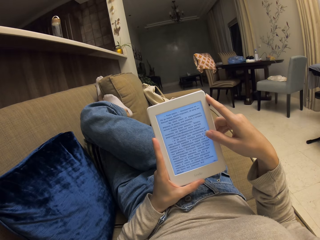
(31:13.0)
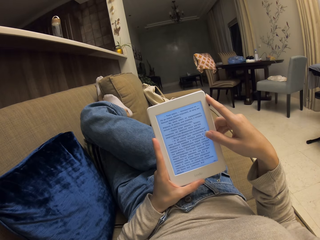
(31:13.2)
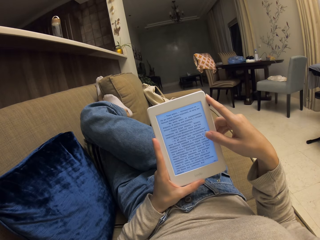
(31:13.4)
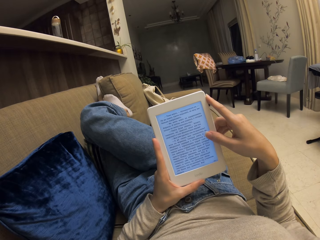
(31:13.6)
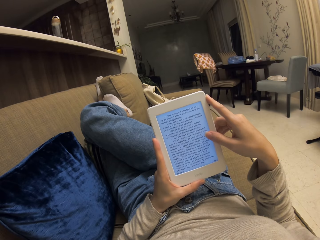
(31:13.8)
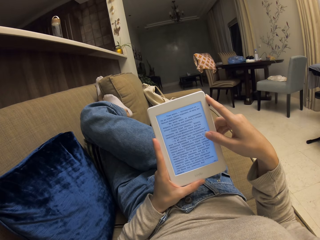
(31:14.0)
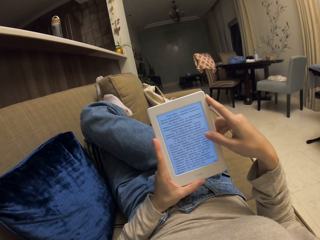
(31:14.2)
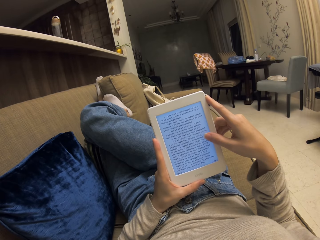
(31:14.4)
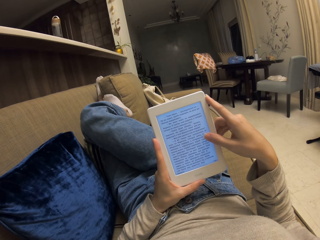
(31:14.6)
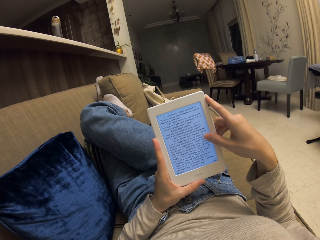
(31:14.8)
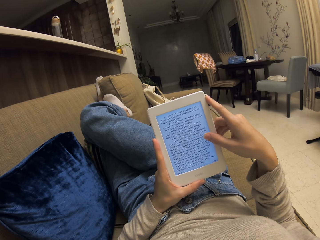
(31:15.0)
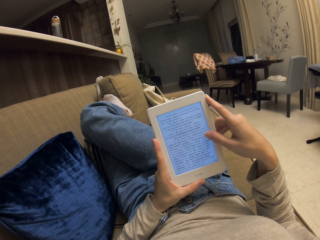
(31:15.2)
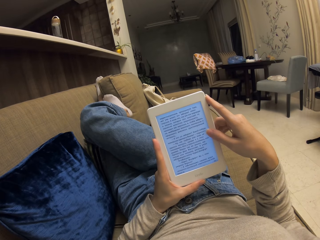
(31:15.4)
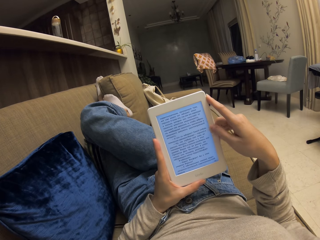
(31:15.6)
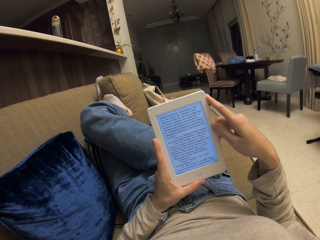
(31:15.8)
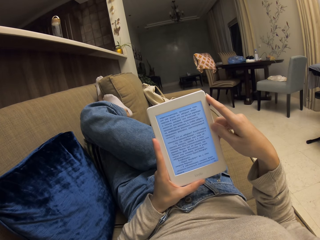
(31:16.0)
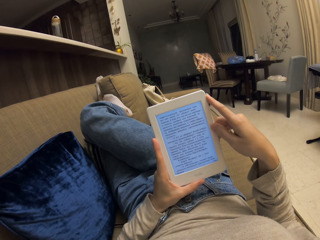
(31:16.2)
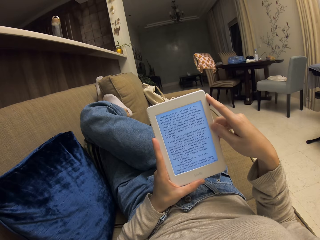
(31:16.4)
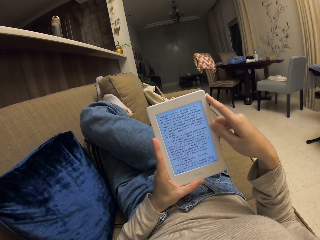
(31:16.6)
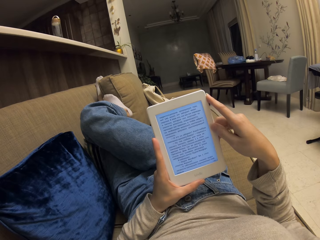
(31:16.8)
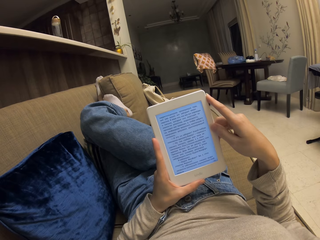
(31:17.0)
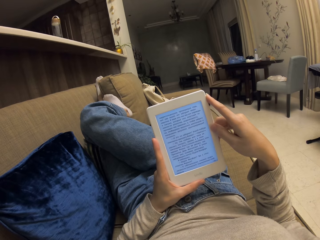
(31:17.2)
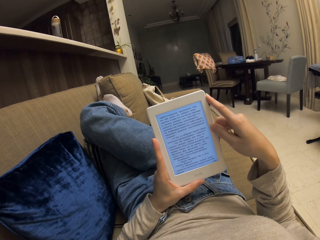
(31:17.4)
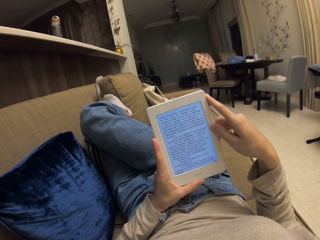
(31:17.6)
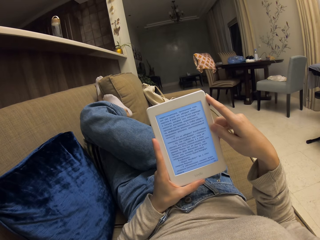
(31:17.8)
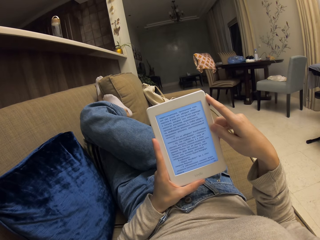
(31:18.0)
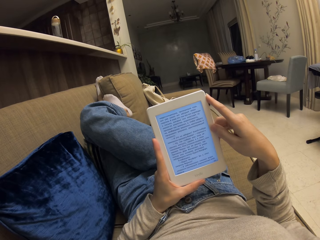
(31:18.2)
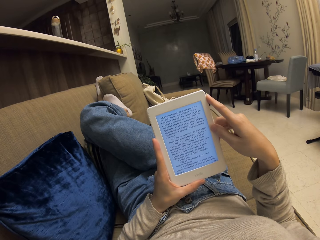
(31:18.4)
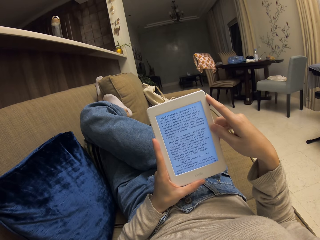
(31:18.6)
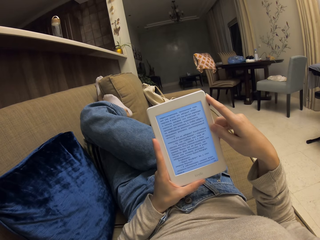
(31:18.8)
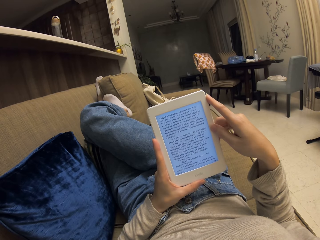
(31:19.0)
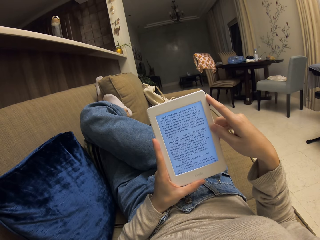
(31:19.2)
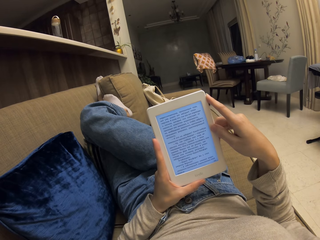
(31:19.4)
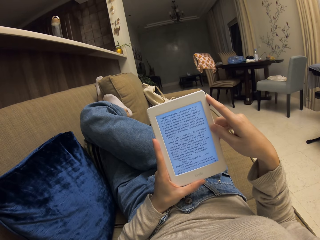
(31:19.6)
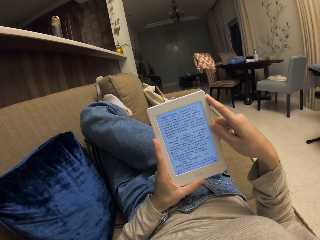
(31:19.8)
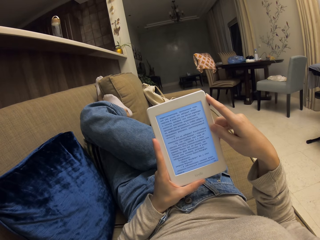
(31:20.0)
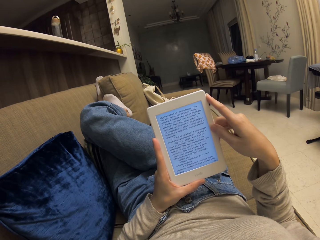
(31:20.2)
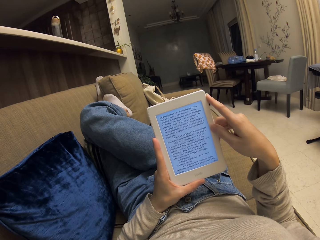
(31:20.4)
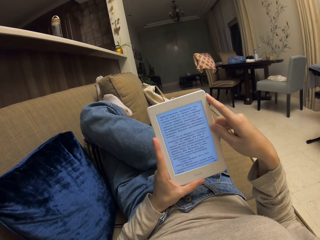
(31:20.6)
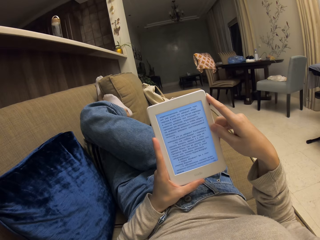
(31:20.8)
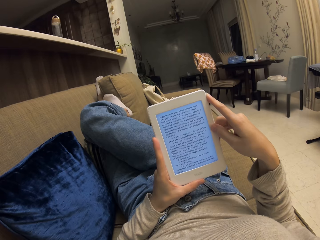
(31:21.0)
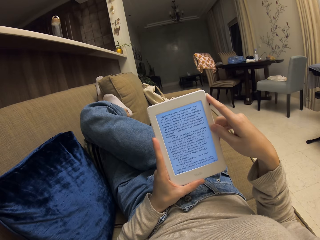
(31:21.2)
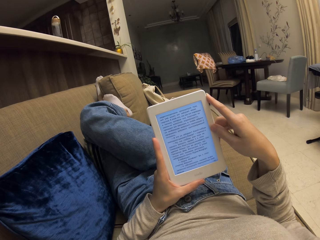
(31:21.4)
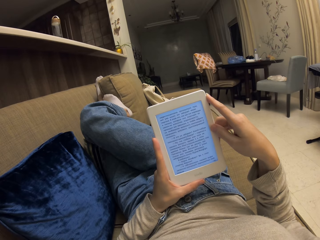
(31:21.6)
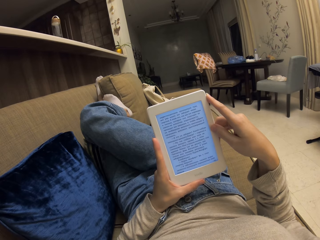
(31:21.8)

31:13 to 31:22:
The camera wearer scrolls up the screen. They read on the tablet.

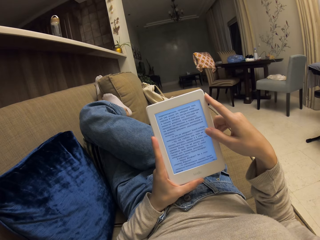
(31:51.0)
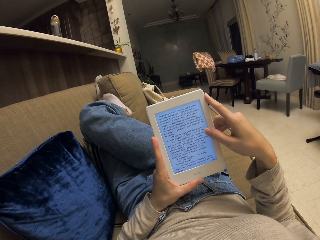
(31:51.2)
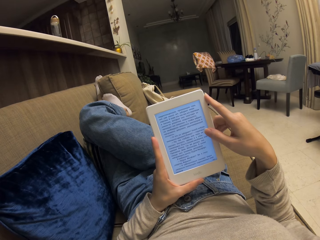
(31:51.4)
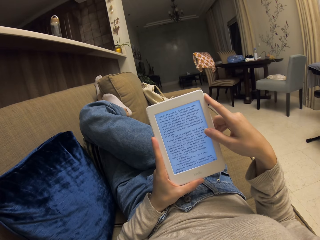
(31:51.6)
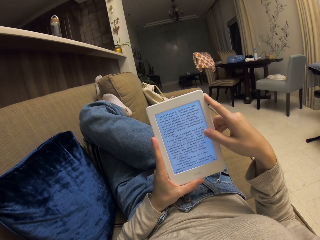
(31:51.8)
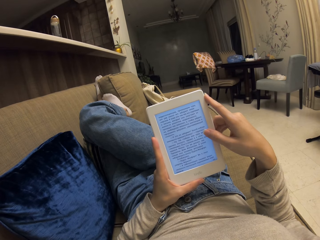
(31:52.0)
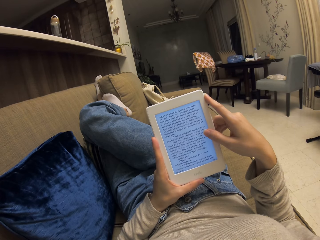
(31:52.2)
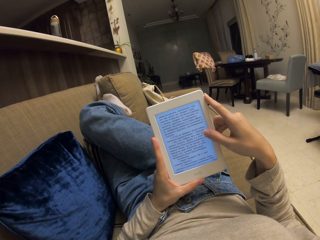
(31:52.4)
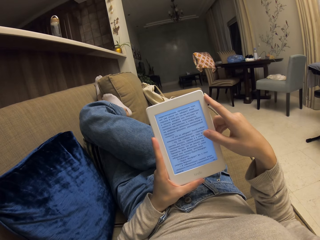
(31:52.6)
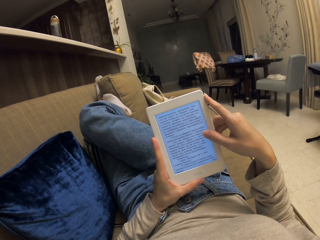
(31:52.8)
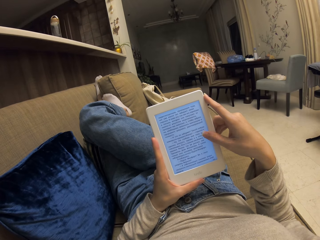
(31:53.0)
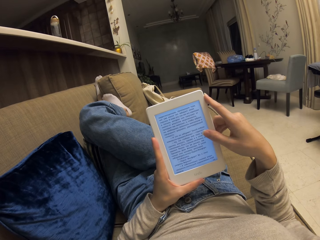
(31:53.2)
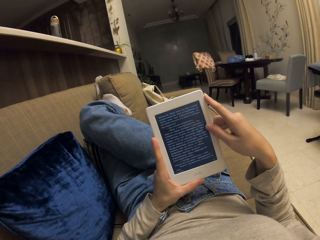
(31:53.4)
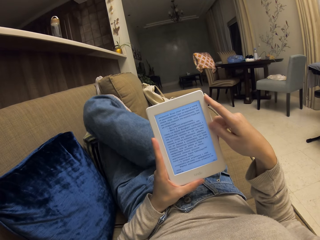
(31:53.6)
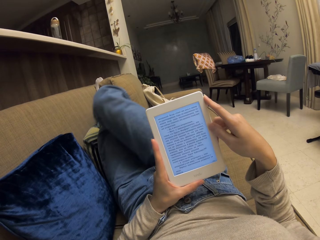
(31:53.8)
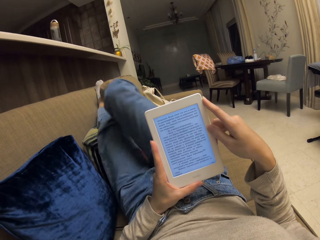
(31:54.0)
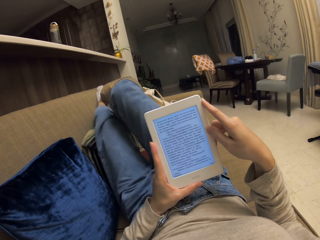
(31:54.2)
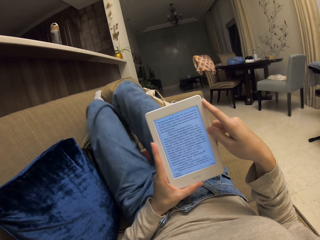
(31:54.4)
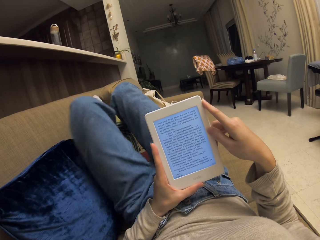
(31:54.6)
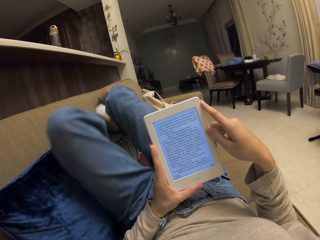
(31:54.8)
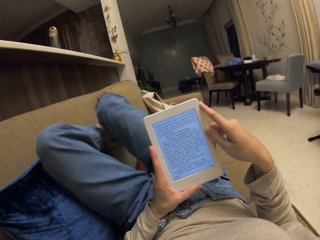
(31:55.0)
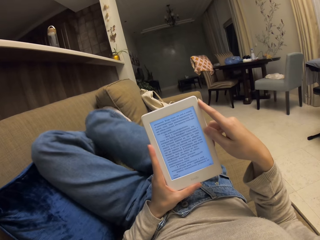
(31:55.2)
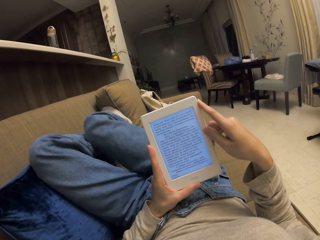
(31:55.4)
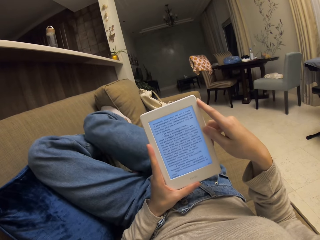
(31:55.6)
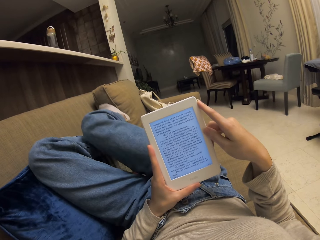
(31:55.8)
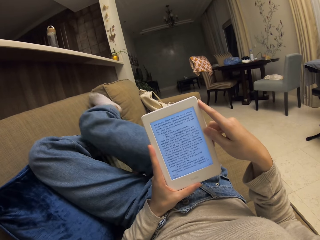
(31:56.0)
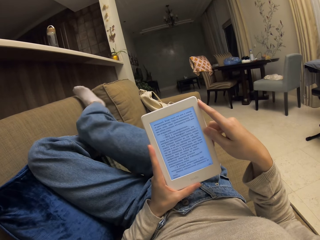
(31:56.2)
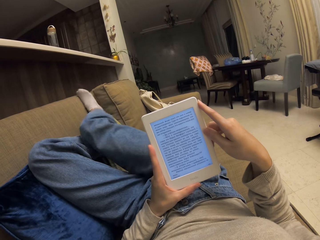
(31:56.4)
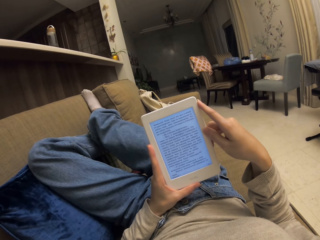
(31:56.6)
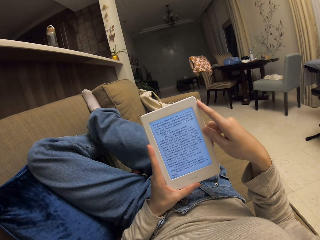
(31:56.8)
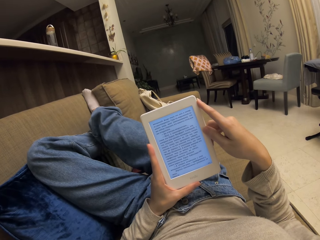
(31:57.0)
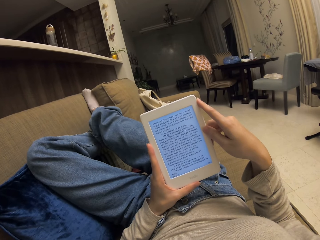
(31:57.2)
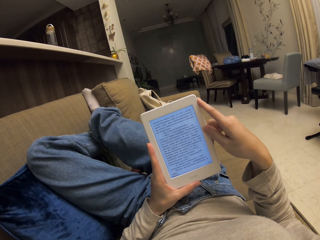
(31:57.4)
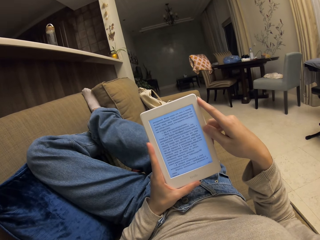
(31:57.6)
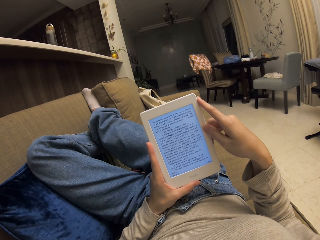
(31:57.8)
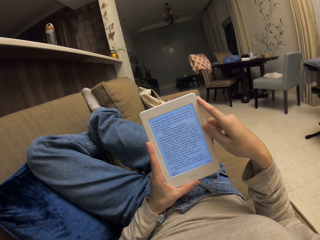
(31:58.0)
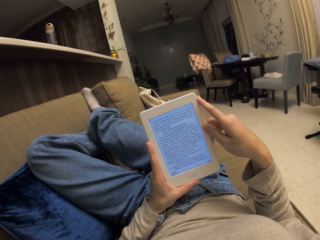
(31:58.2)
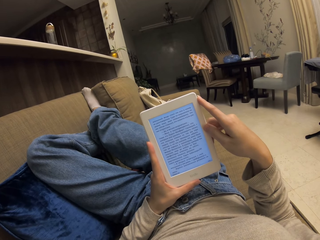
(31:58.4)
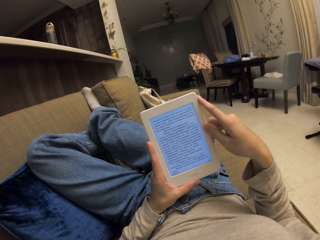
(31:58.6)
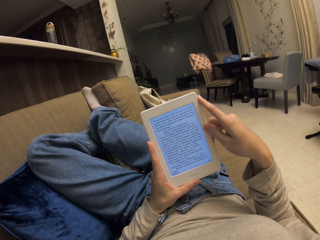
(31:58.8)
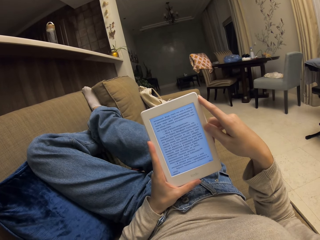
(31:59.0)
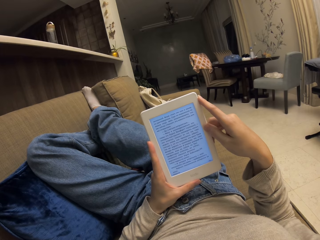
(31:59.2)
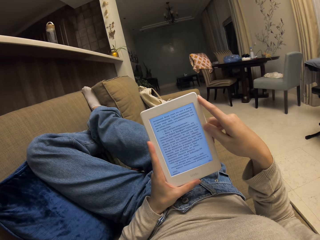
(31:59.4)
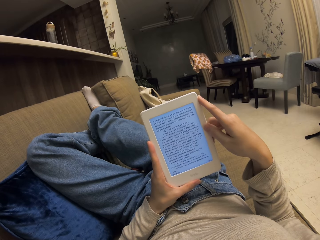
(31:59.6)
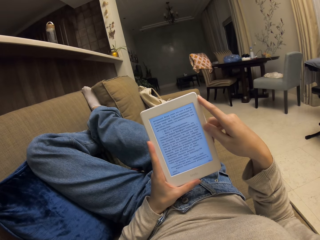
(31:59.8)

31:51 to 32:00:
The camera wearer scrolls up the screen. They read on the tablet.

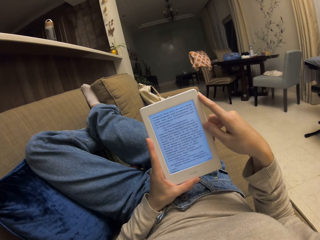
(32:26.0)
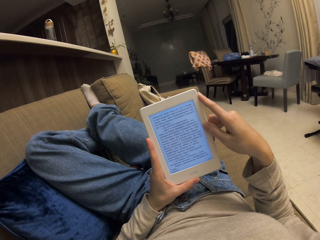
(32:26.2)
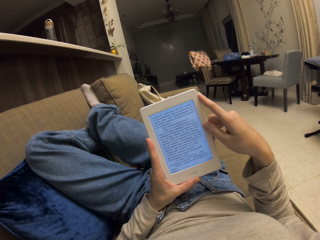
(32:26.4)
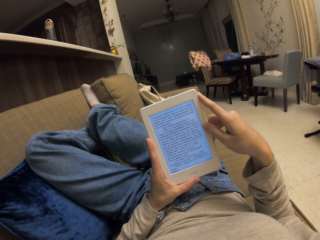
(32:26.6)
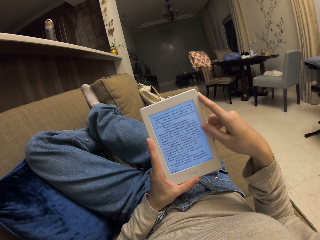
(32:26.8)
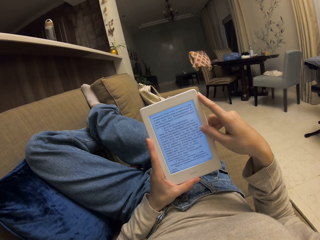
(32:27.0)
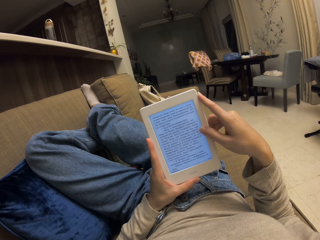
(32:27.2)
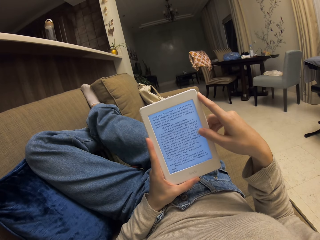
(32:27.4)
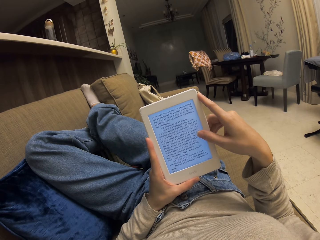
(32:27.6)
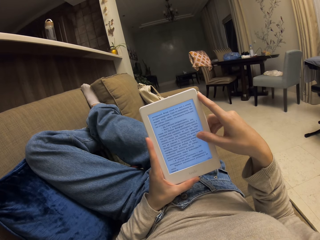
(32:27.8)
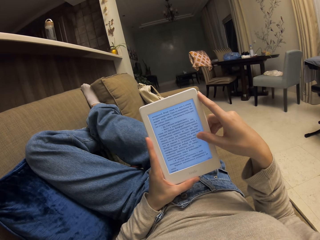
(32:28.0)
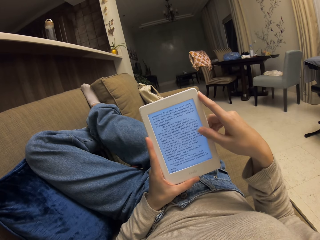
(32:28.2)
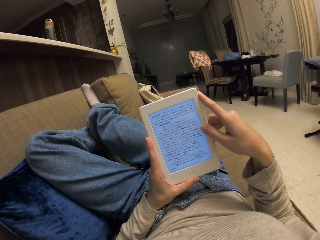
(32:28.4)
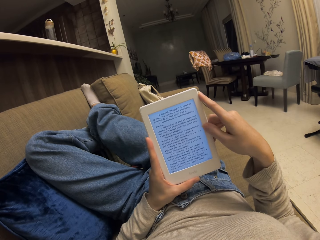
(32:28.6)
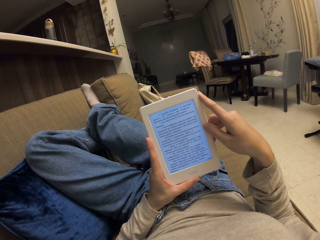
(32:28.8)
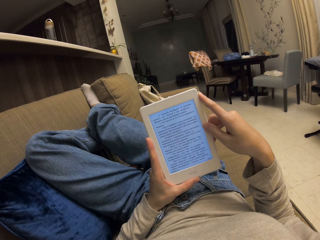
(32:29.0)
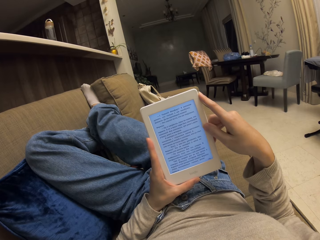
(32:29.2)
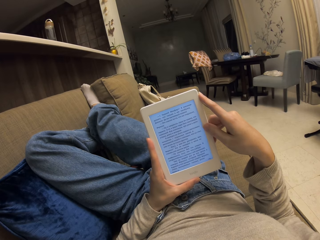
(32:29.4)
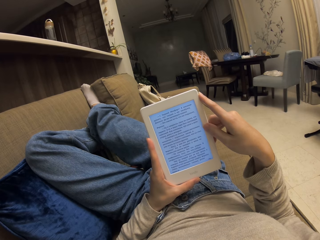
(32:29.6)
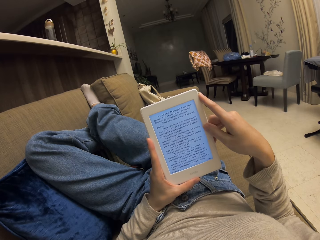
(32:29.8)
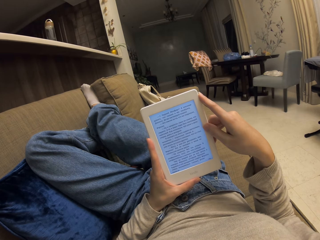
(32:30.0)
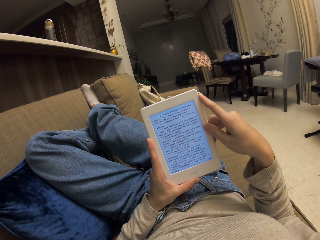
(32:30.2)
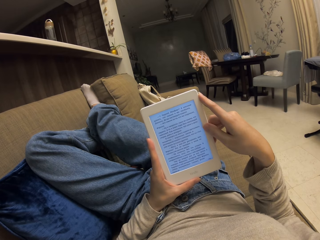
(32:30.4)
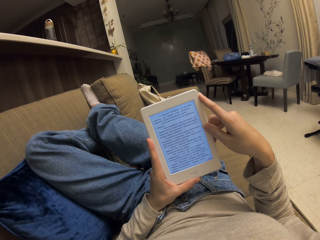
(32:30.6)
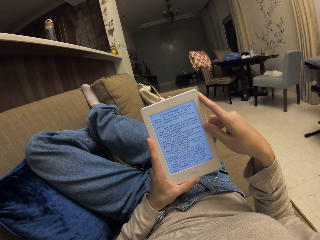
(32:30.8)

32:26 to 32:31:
The camera wearer scrolls up the screen. They read on the tablet.
